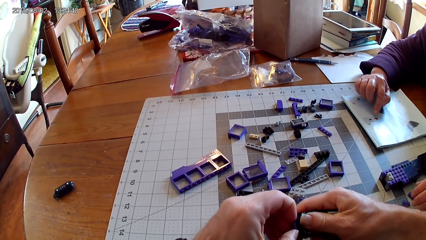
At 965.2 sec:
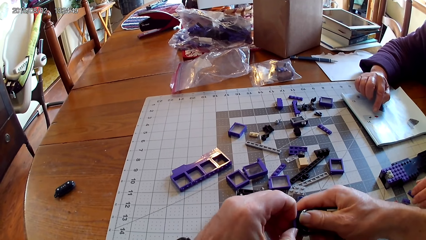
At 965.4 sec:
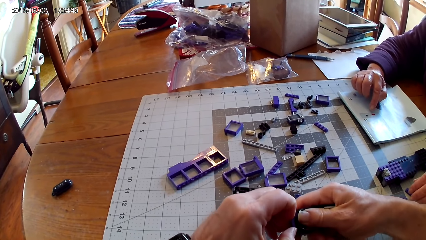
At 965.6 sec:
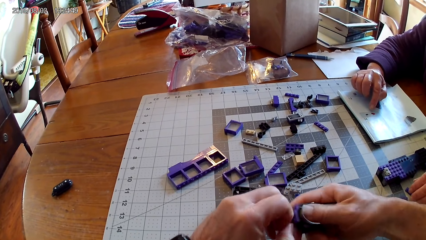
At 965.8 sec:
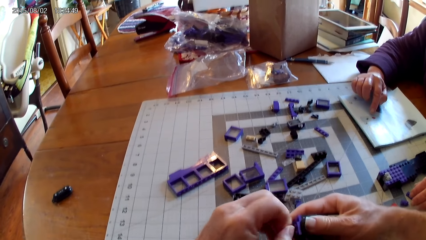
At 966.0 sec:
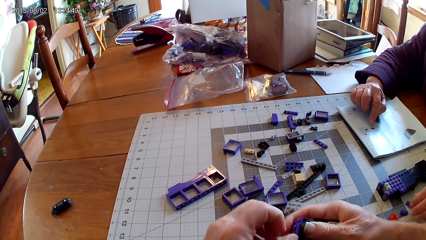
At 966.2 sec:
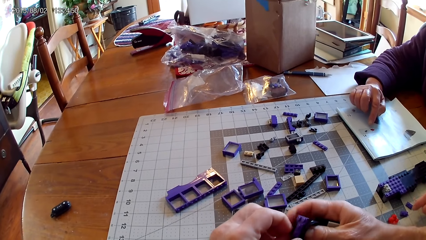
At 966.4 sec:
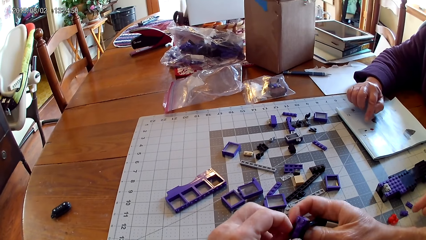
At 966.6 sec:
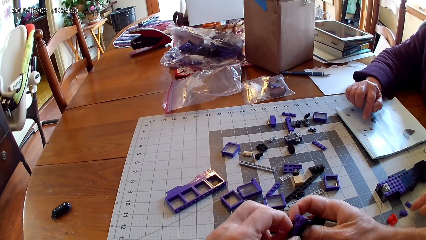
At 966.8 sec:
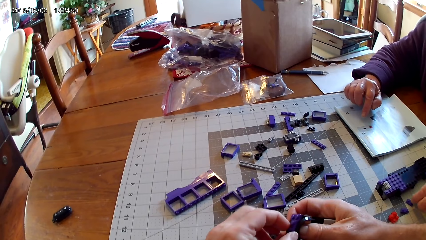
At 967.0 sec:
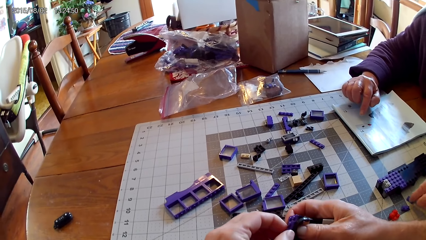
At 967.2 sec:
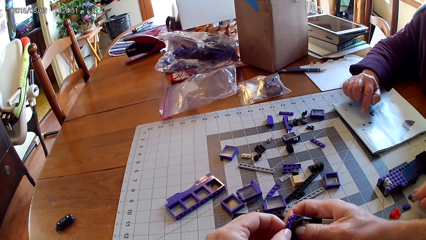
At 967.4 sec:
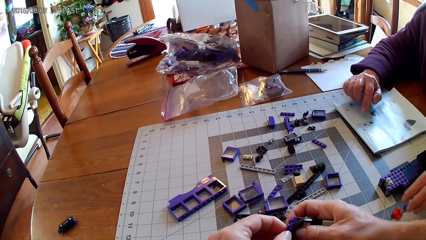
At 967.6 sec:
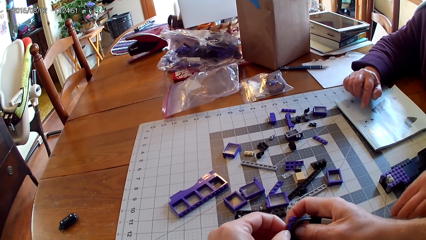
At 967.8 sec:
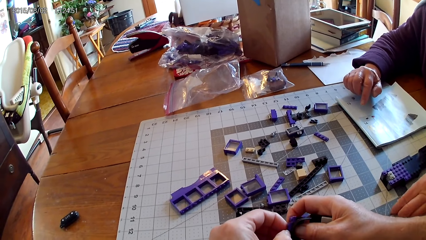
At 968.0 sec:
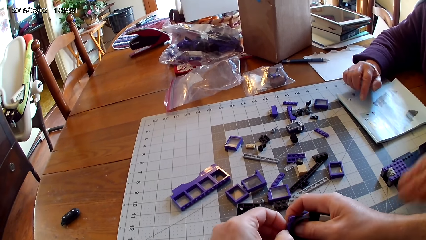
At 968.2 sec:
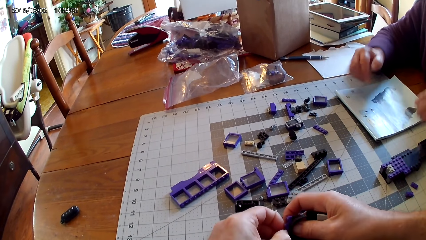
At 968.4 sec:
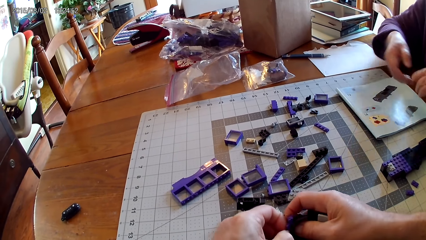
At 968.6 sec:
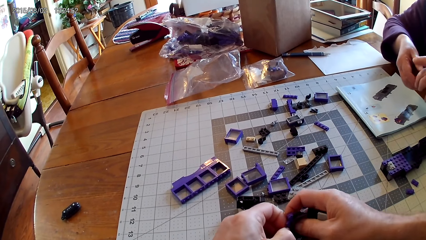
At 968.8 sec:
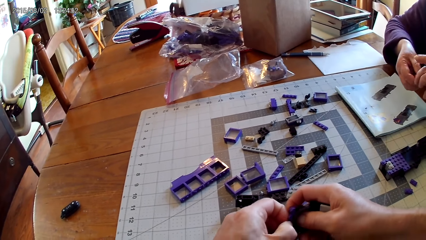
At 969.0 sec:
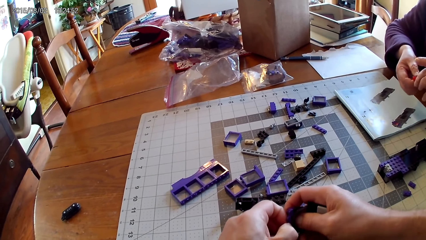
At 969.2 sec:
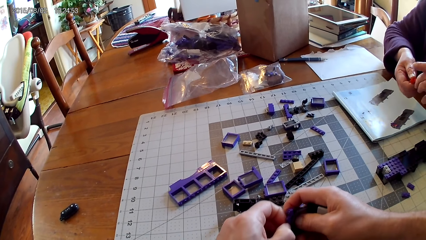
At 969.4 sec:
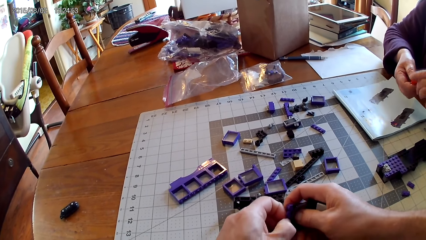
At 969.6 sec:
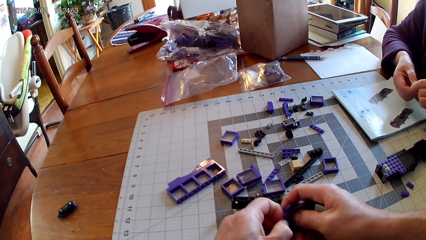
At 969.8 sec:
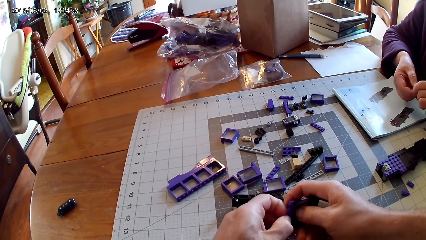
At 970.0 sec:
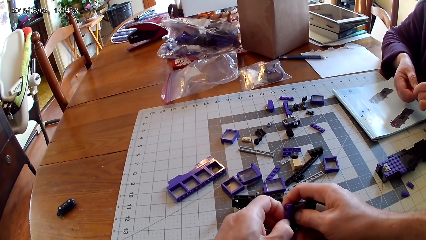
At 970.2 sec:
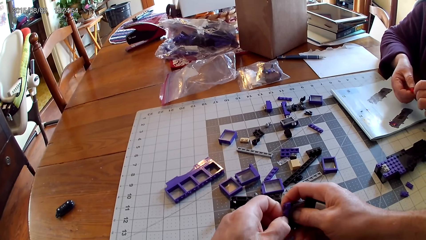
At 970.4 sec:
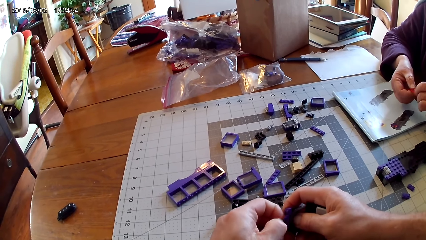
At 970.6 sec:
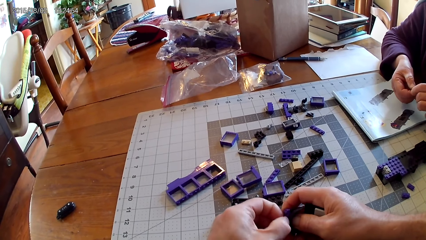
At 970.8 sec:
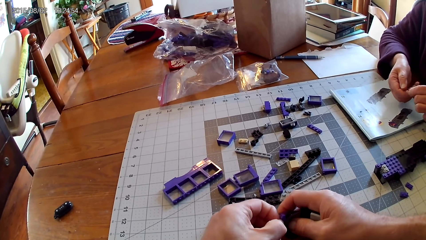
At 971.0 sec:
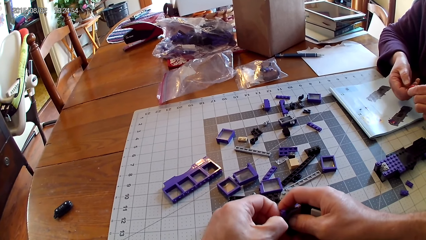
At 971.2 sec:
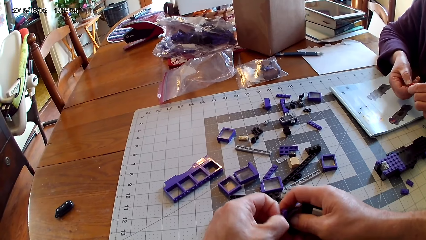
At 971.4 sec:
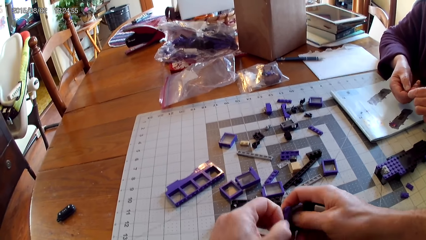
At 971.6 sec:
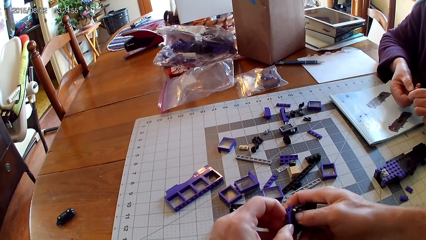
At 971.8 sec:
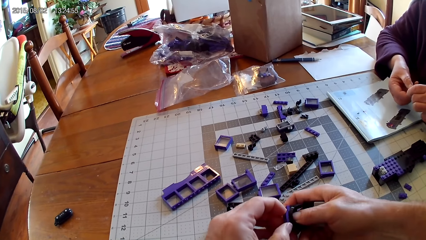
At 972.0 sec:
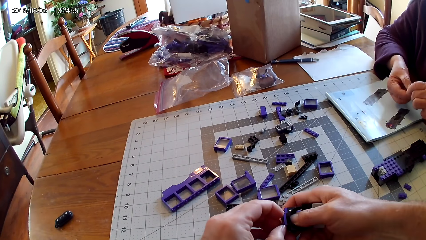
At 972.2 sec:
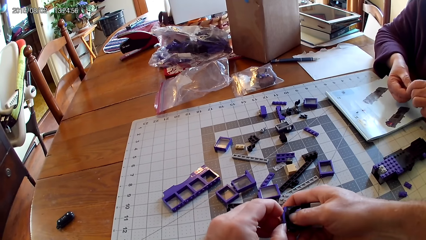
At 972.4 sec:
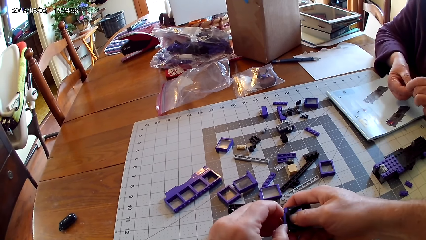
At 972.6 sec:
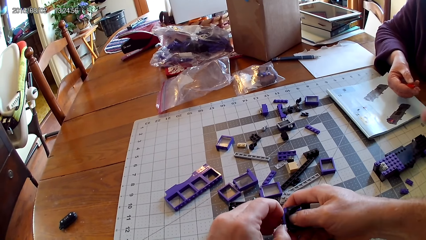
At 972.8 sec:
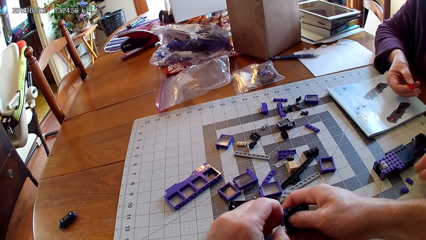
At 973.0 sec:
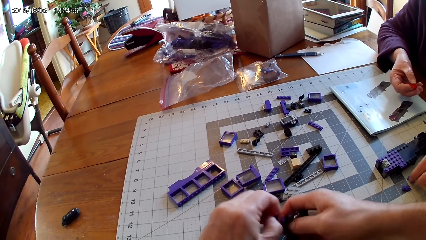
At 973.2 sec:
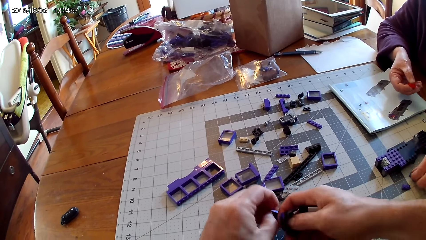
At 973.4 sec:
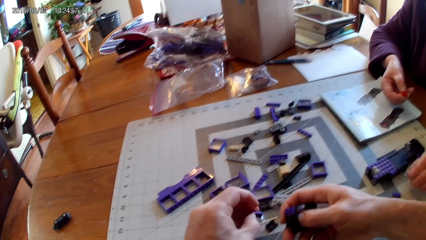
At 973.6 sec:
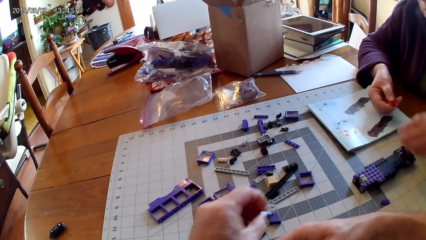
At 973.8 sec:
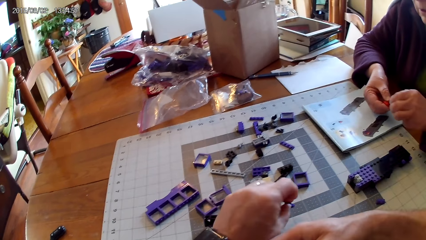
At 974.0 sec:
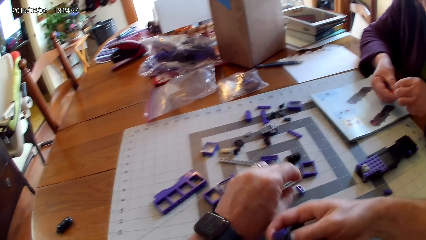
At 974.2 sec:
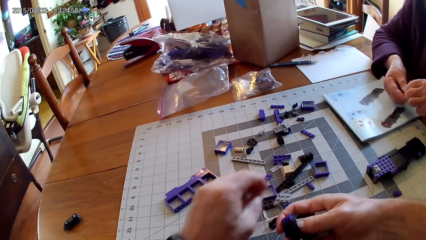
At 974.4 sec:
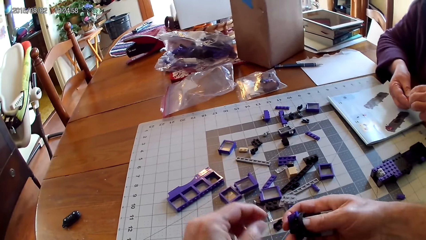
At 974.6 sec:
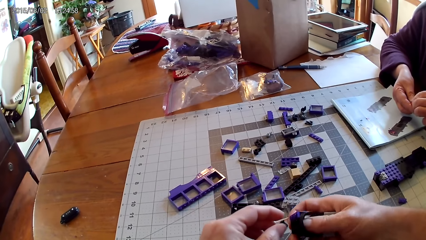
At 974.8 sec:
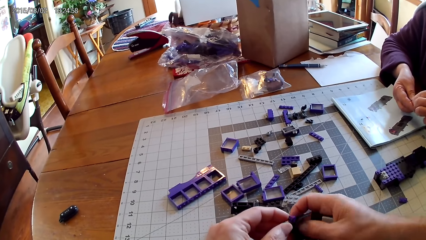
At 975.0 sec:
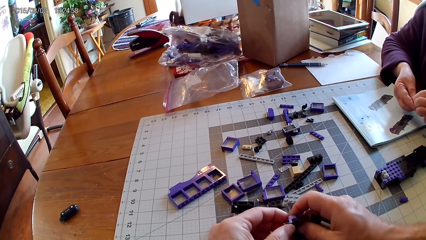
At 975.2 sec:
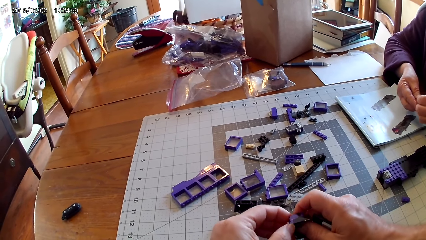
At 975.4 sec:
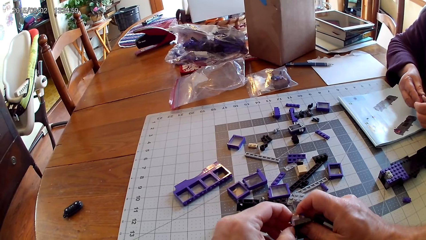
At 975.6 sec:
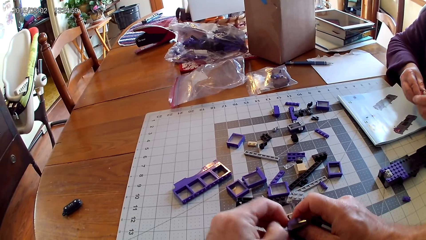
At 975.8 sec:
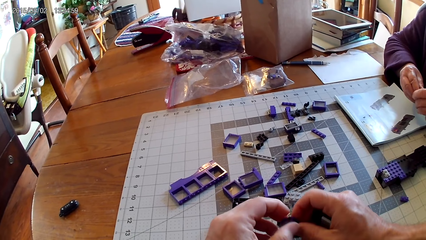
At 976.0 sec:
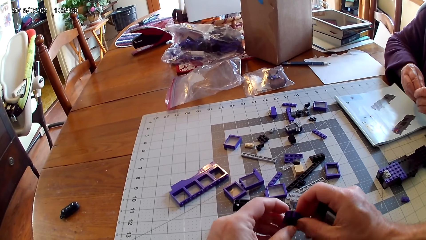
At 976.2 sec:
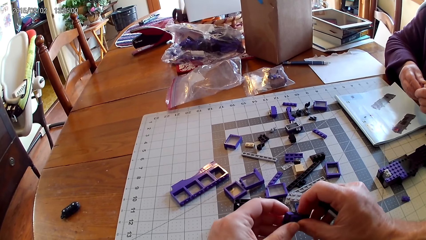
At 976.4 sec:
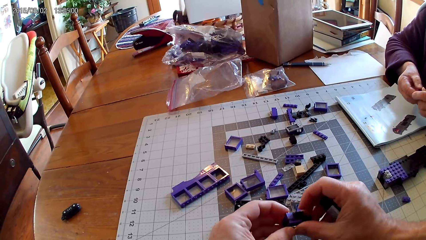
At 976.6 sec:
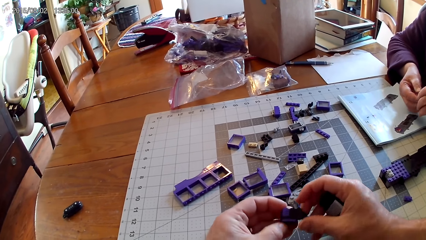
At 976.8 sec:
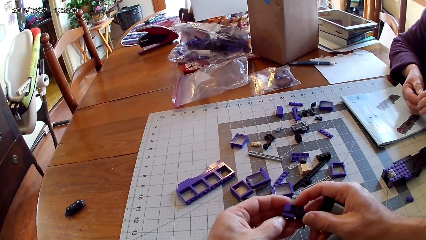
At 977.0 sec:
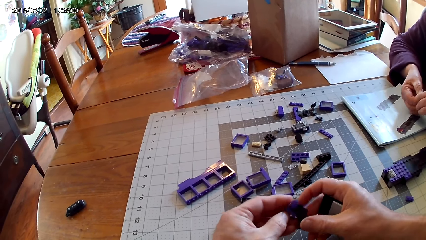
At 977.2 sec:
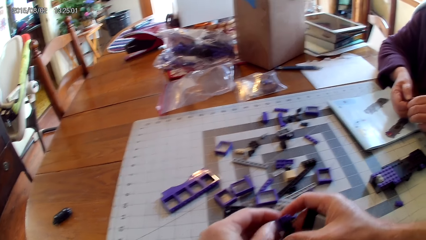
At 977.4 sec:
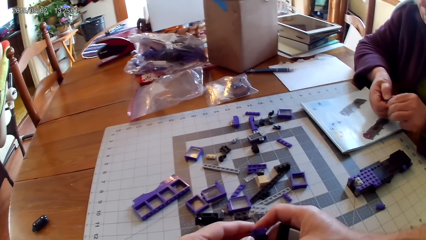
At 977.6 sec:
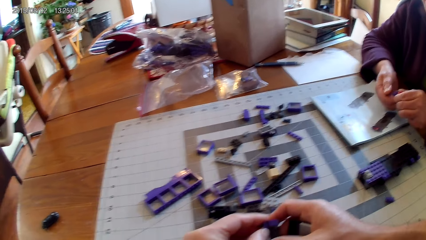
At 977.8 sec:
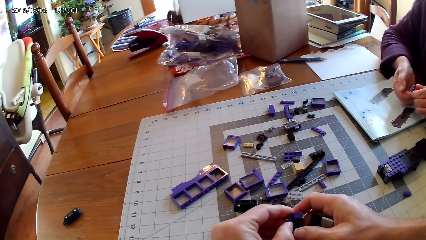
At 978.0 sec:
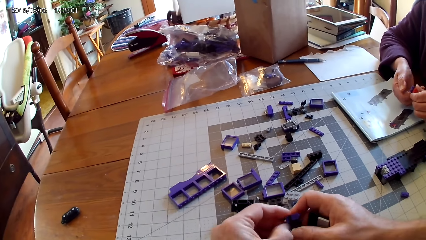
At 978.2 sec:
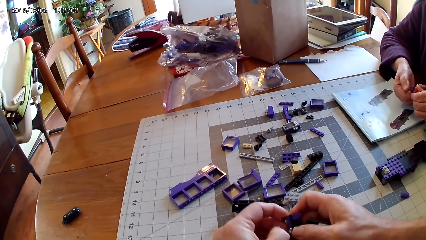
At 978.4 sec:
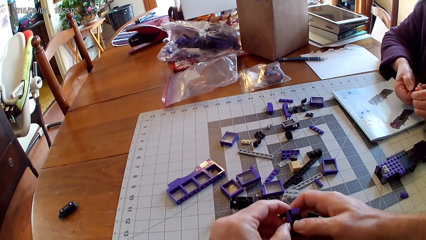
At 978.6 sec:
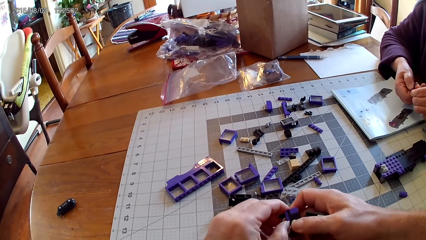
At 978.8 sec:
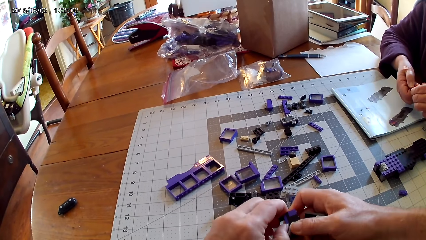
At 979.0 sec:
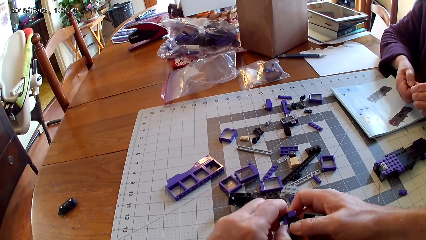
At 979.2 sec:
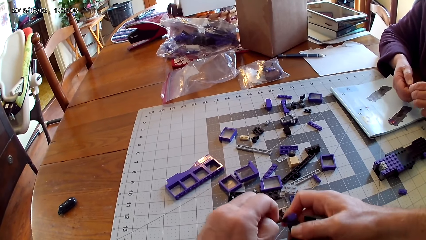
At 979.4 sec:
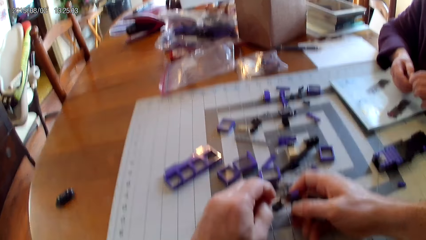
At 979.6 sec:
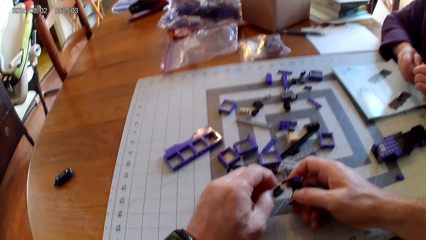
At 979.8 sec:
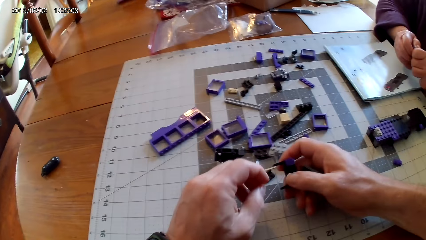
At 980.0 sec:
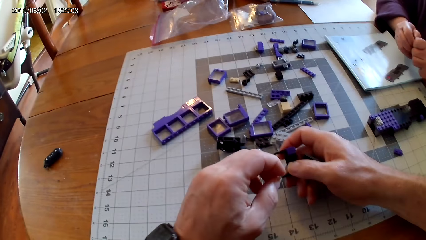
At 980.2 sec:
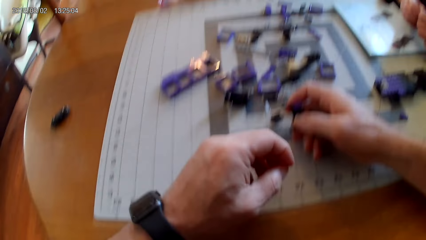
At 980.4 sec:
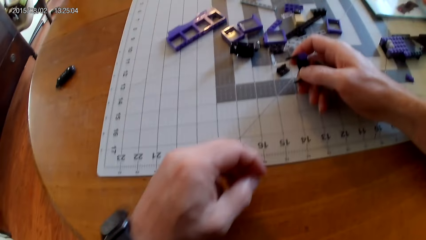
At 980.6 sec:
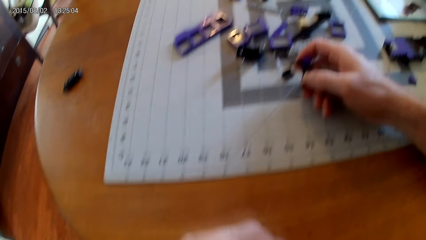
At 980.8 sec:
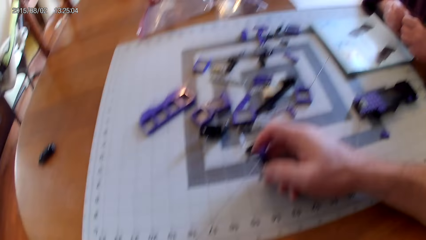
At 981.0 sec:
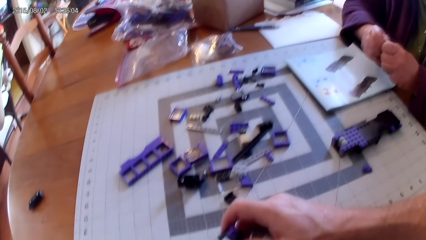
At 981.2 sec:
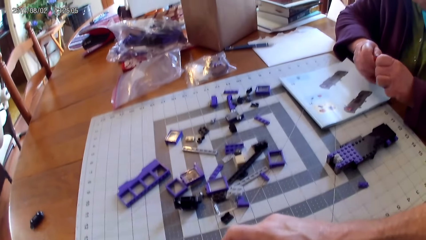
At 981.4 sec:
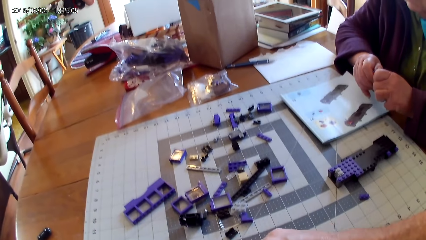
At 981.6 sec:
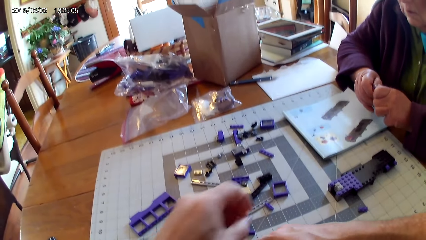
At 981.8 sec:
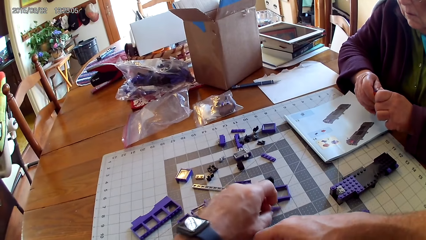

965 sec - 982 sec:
A woman takes another spare part from the table. The camera wearer loosens the spare part. The woman takes another spare part from the table. The woman fastens the spare parts with her hand. The camera wearer loosens the spare part.
